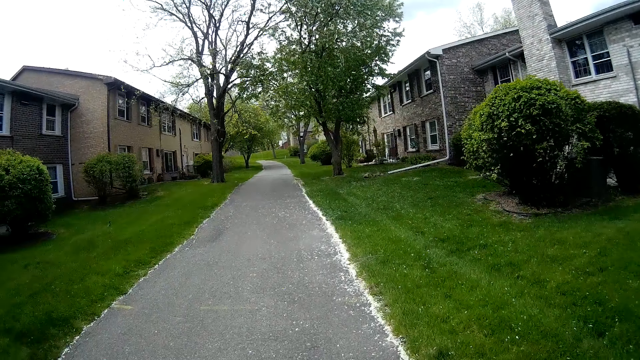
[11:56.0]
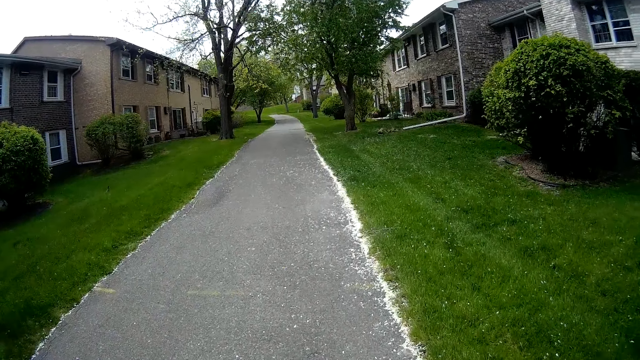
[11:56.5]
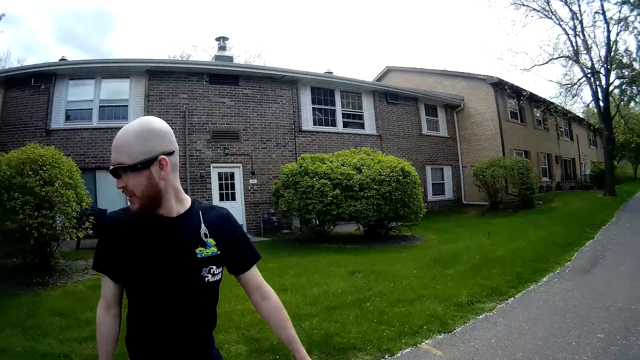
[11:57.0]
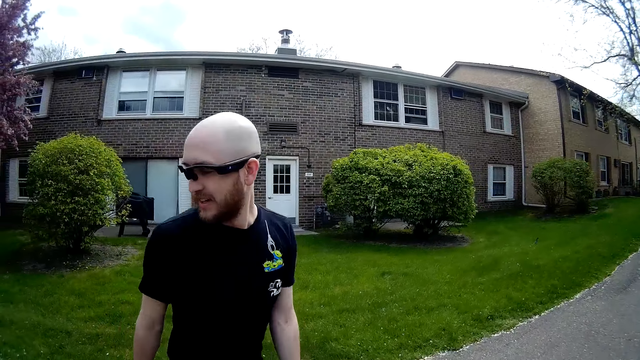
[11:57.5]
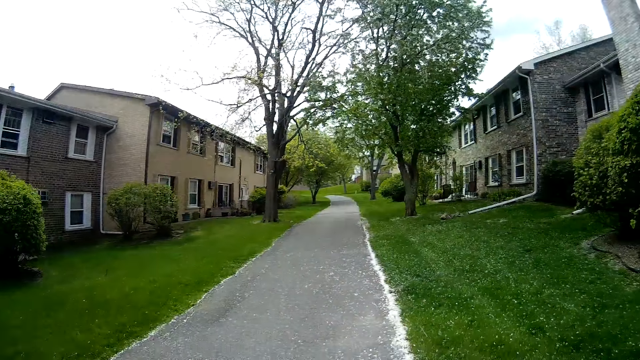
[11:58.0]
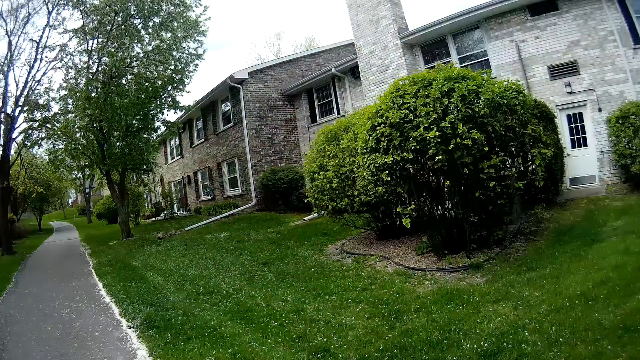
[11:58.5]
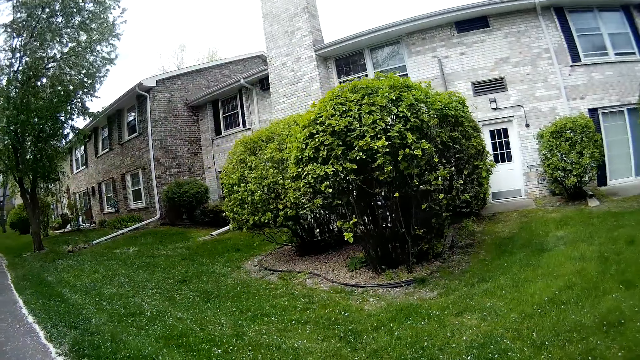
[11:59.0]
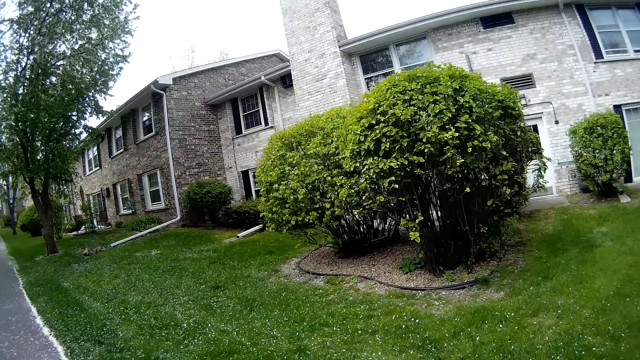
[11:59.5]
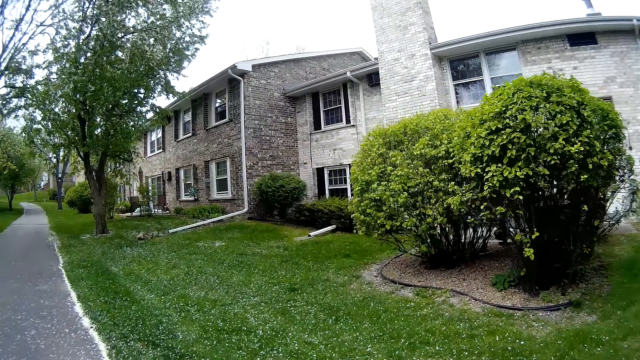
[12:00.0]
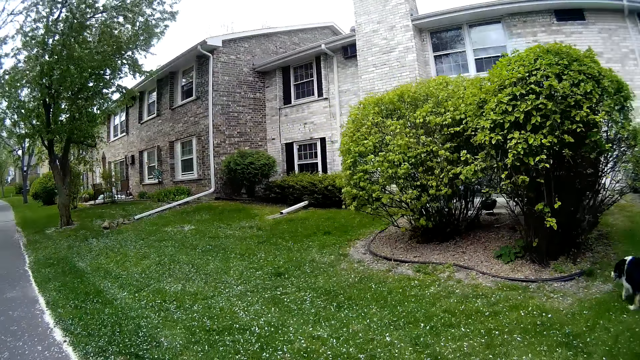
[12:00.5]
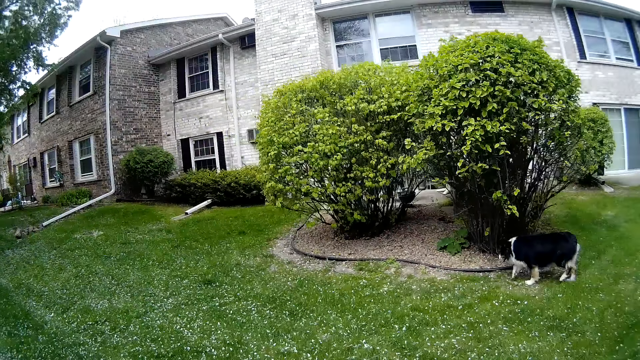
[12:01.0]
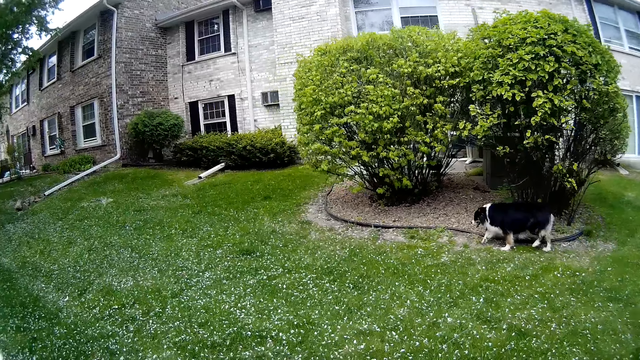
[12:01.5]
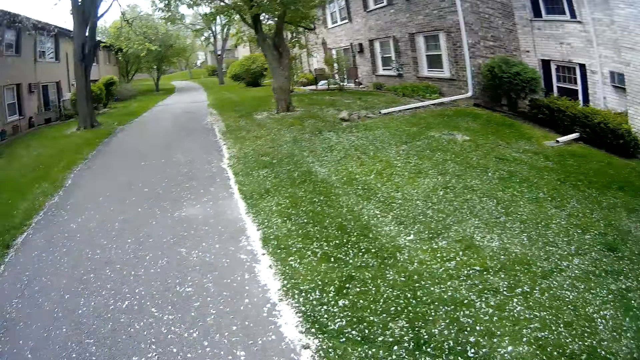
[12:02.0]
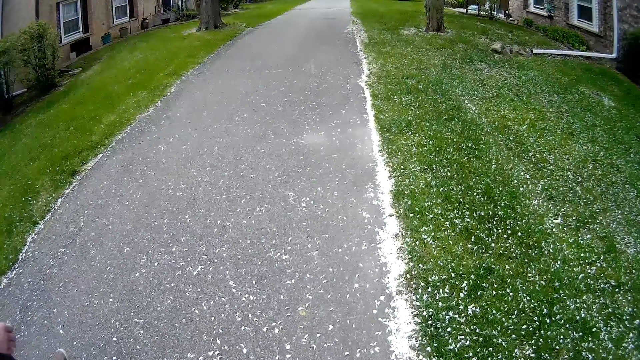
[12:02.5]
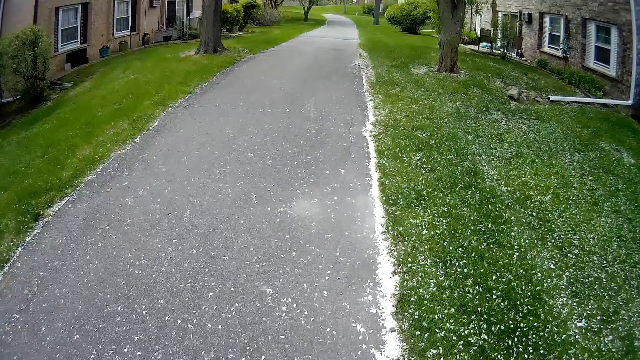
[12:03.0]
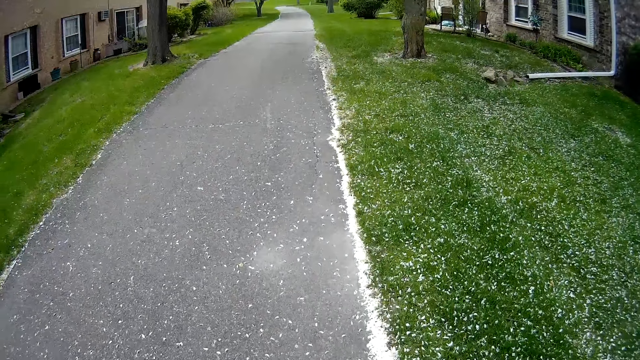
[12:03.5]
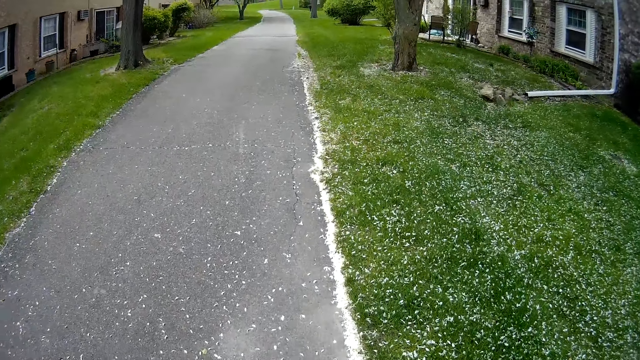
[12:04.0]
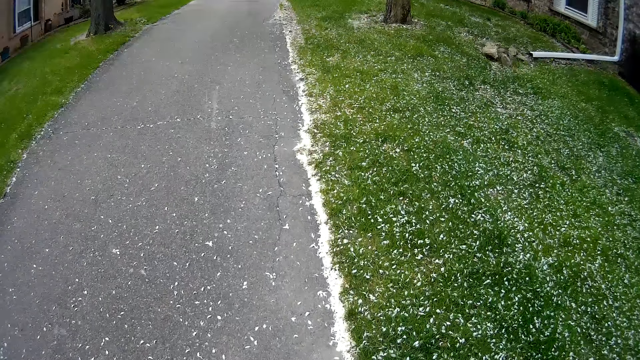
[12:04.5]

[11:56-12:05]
The camera wearer looks around the pavement.

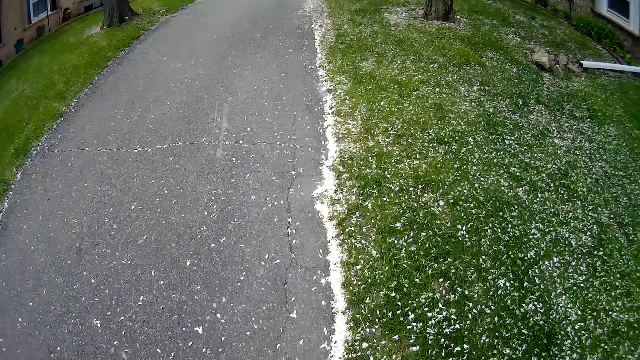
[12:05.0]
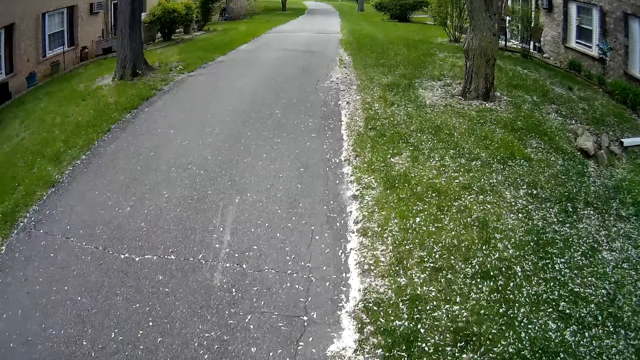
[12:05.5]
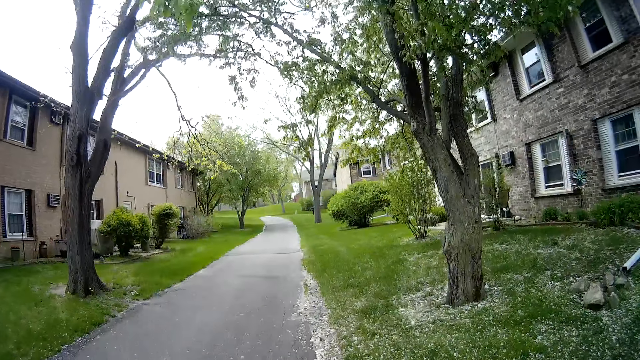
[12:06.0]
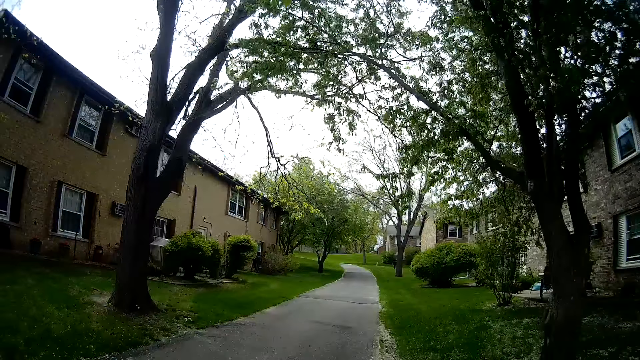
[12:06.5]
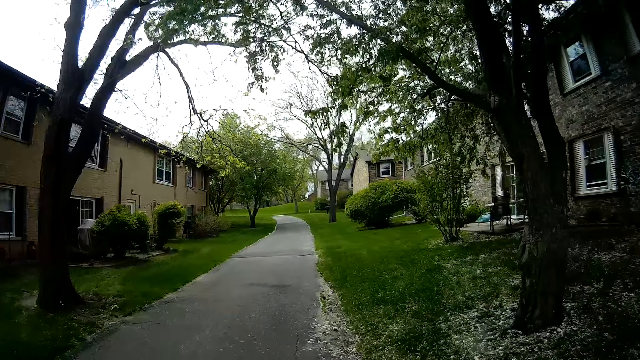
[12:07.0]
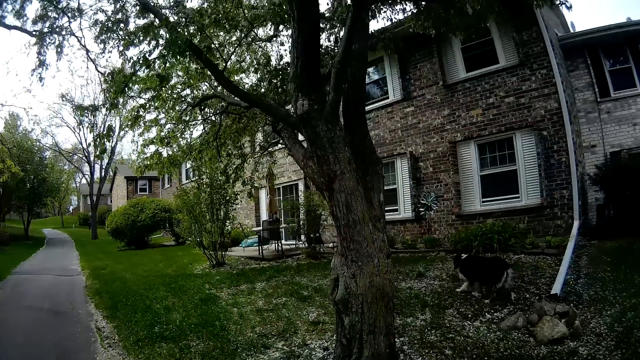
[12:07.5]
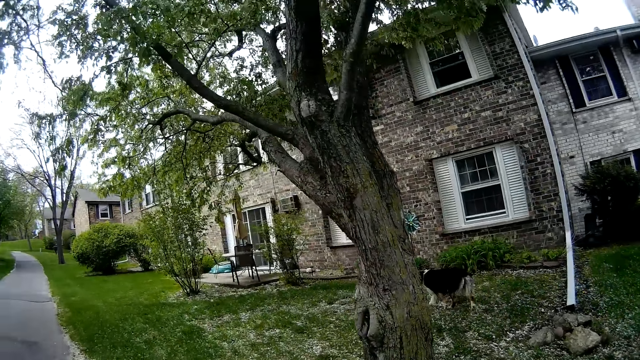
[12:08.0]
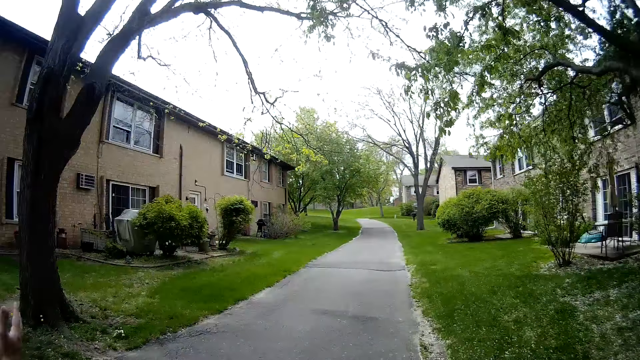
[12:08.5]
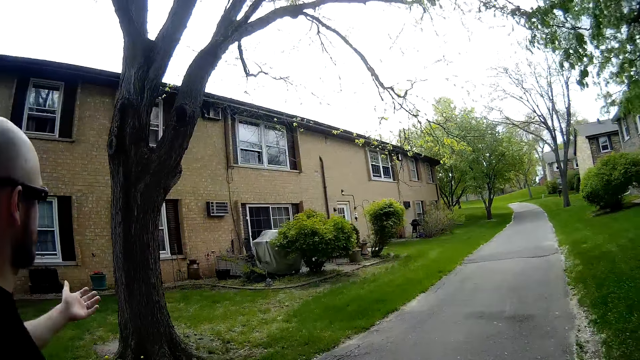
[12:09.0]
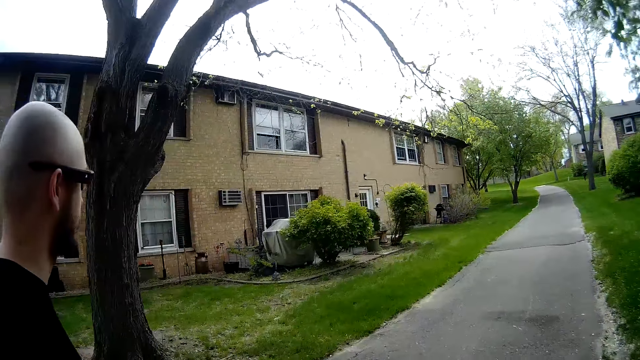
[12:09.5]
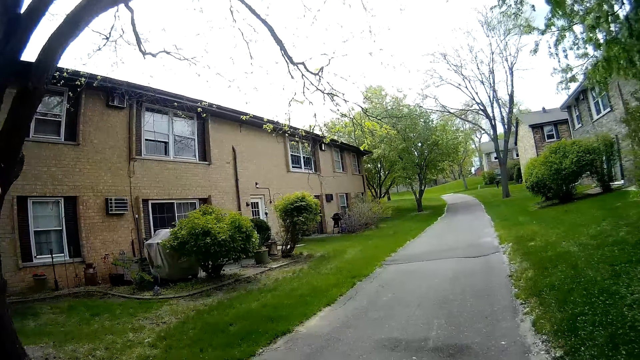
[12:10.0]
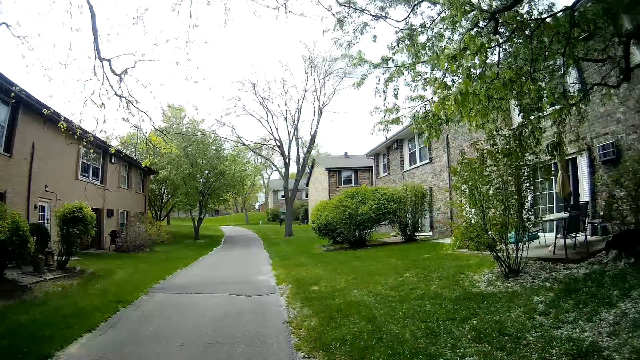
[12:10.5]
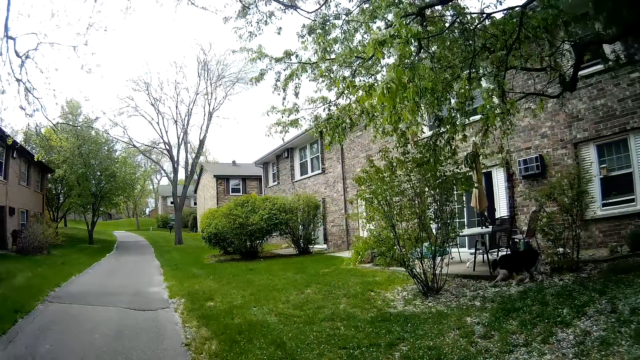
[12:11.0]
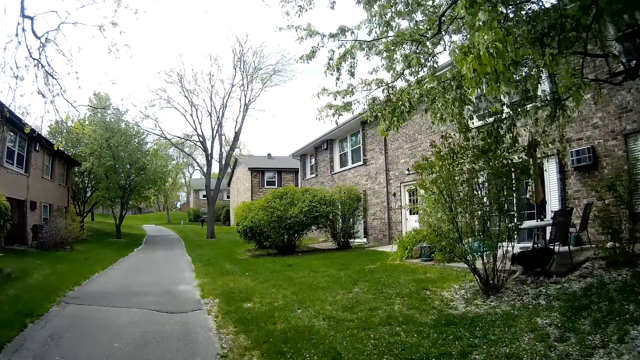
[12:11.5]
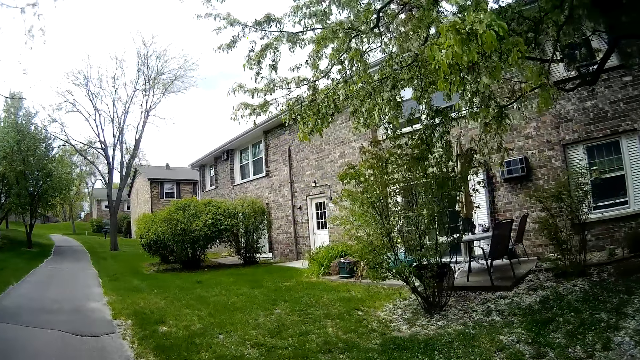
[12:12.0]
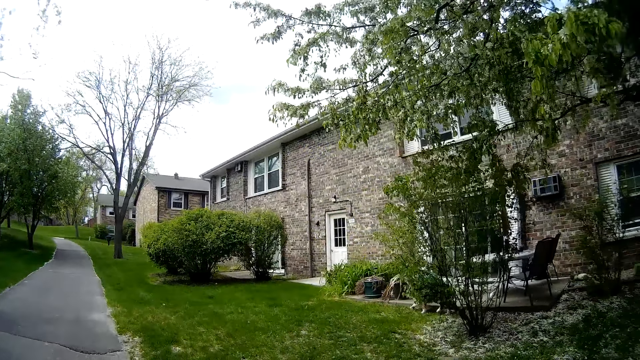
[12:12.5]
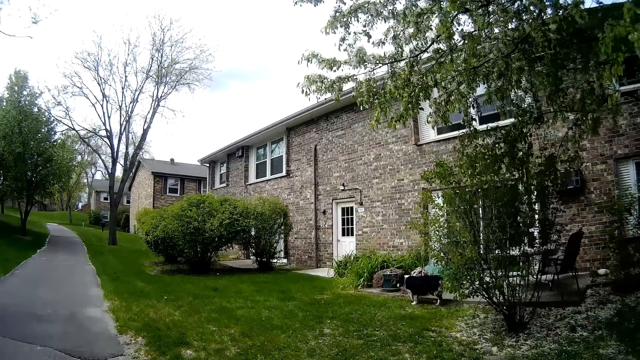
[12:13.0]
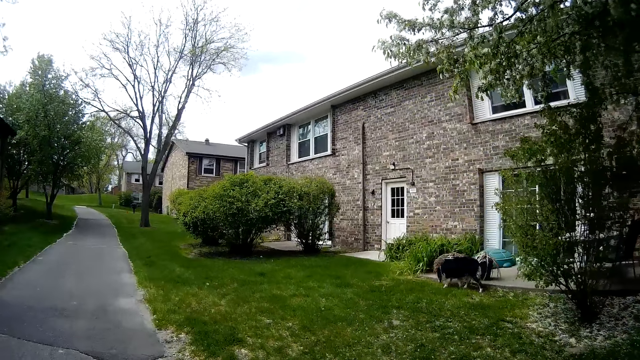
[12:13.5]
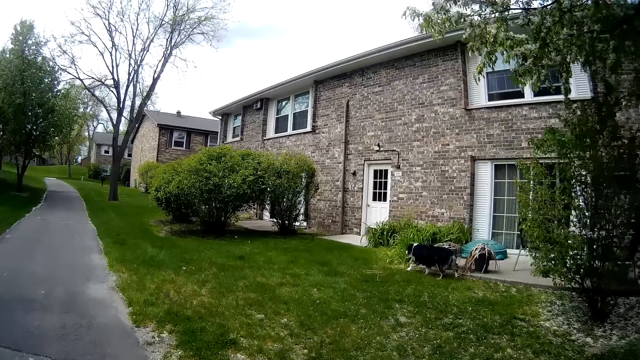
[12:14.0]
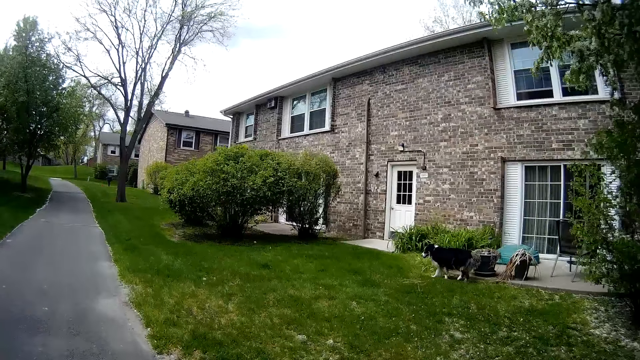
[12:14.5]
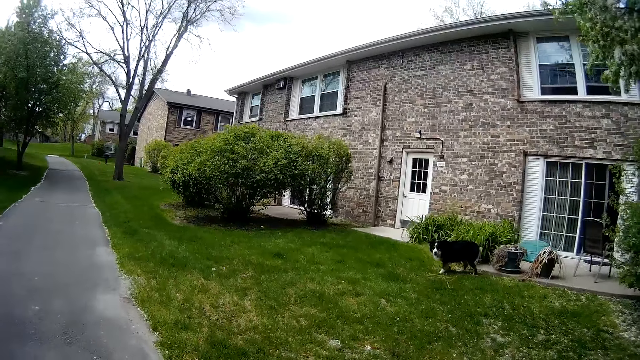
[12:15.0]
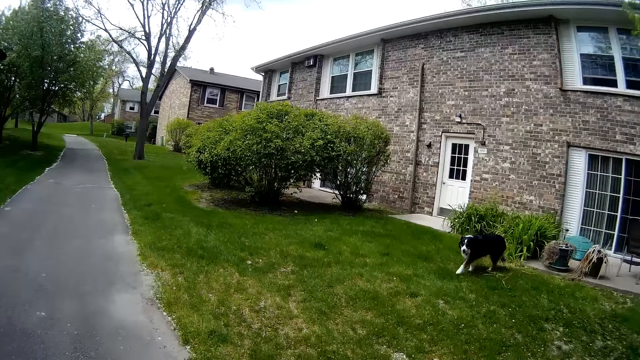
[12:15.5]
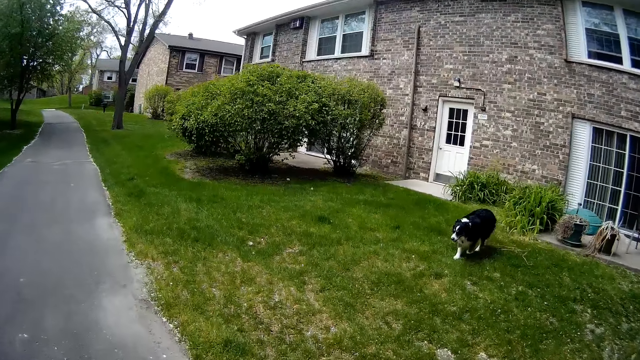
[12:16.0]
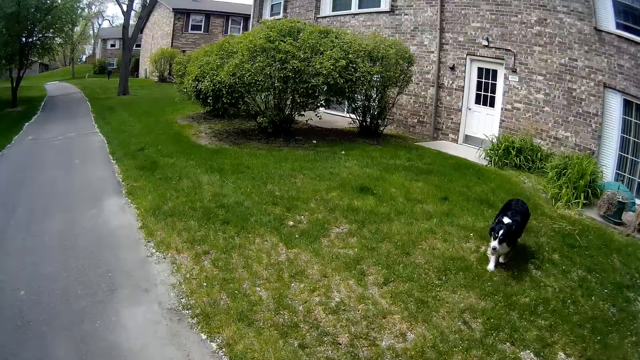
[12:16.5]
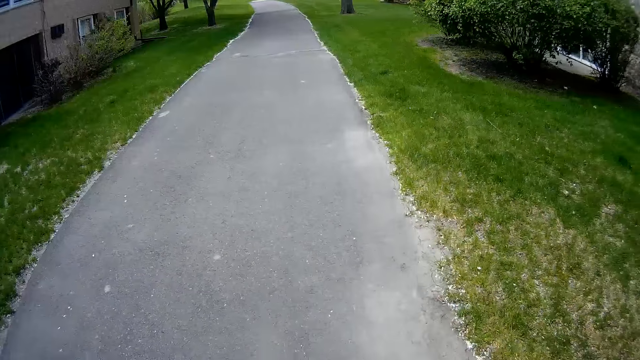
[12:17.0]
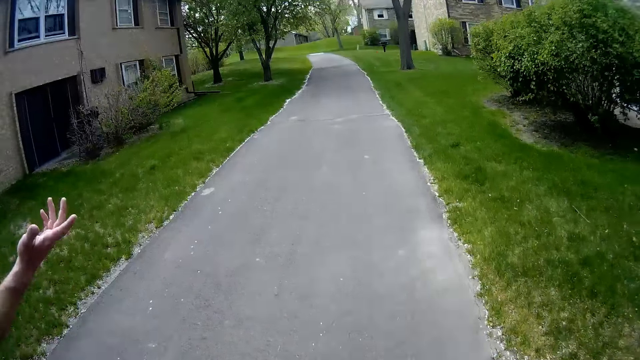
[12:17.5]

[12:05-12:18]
The man converses with the camera wearer. The man gestures with his hand. The camera wearer interacts with the dog.
